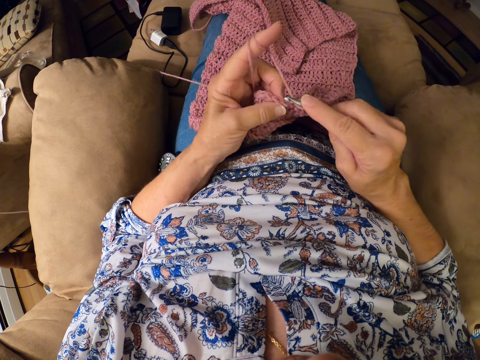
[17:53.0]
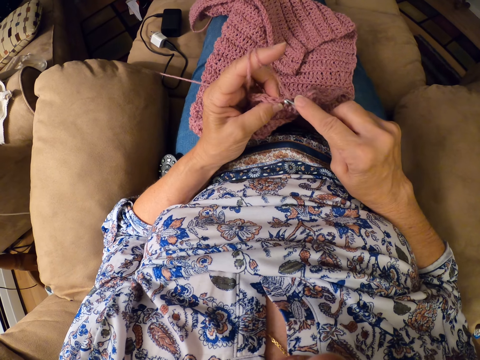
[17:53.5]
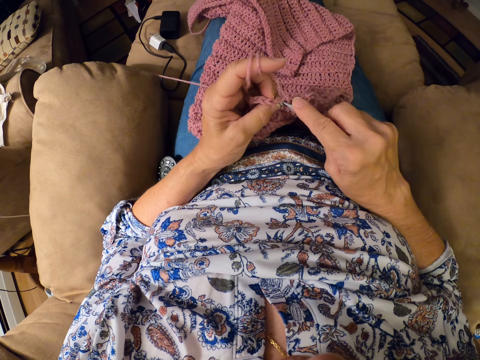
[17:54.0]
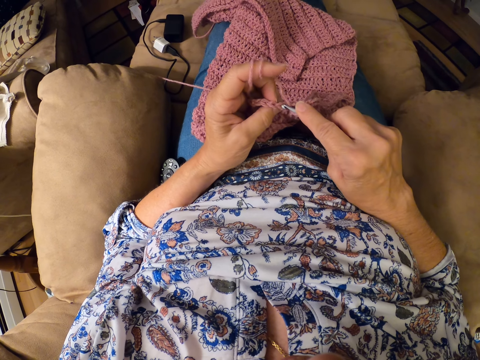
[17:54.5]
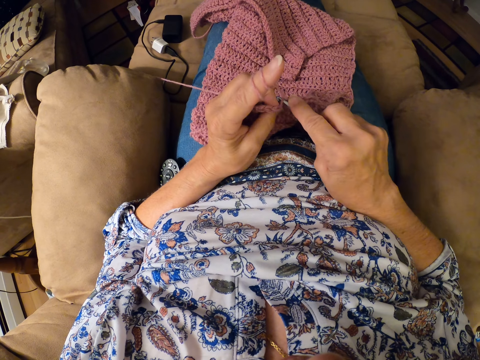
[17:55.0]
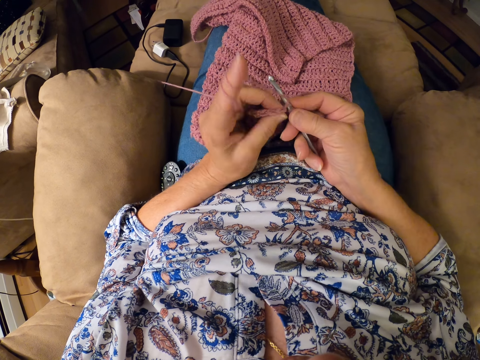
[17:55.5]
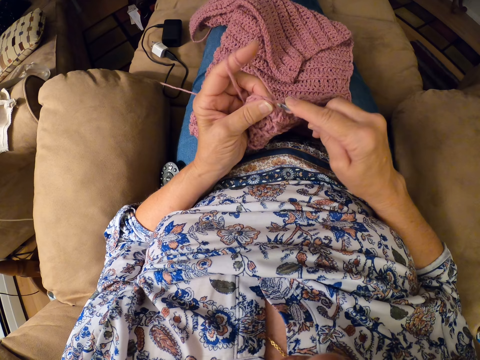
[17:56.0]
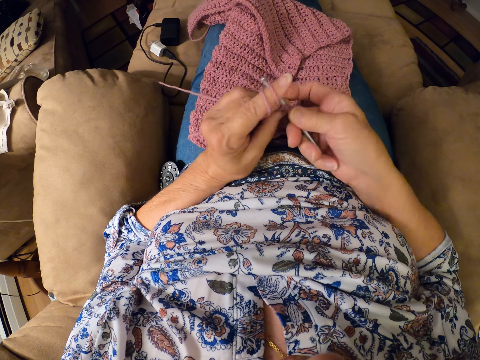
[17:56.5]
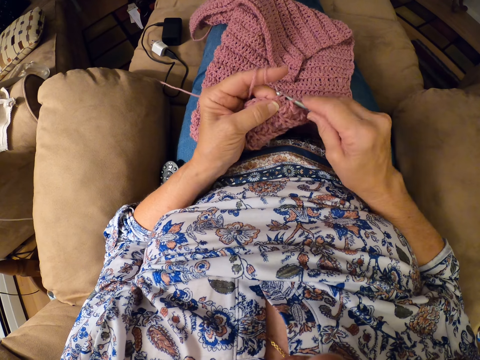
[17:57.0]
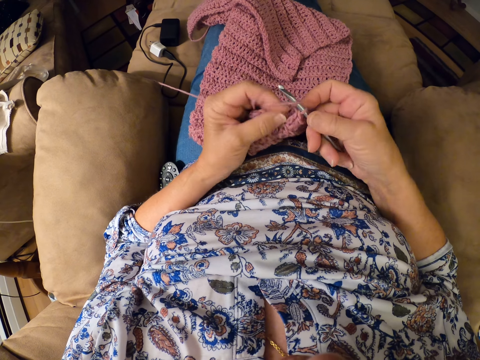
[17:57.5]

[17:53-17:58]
The camera wearer weaves the fabric.

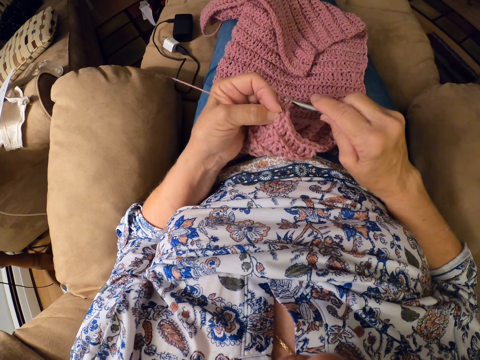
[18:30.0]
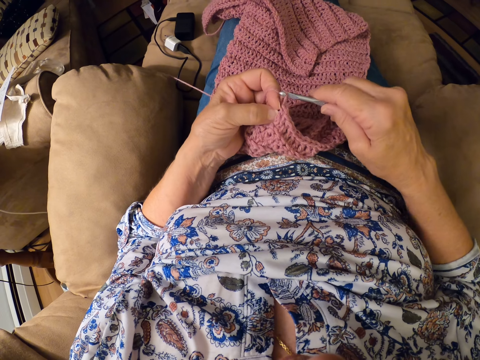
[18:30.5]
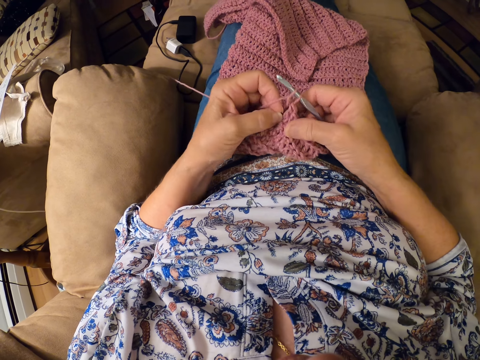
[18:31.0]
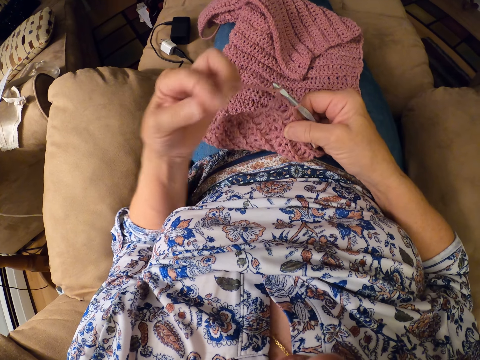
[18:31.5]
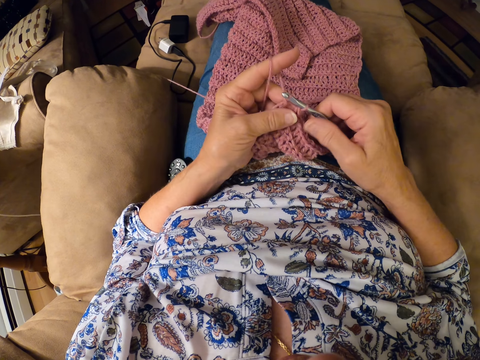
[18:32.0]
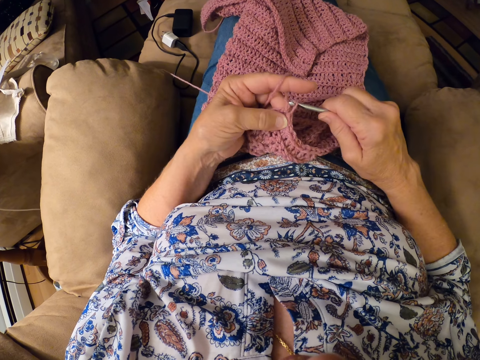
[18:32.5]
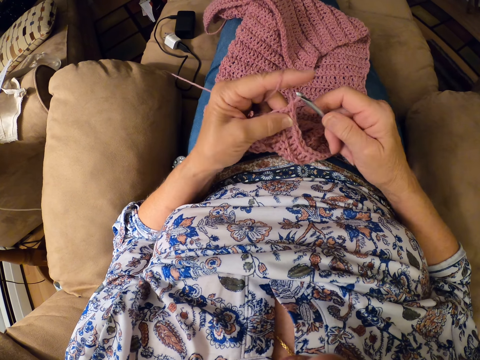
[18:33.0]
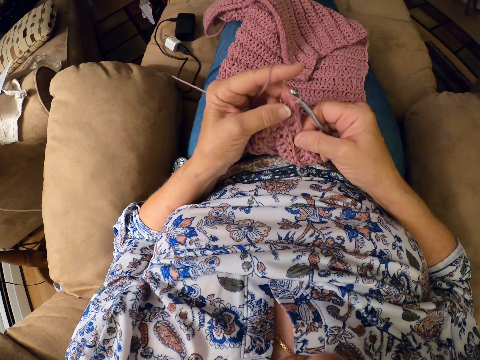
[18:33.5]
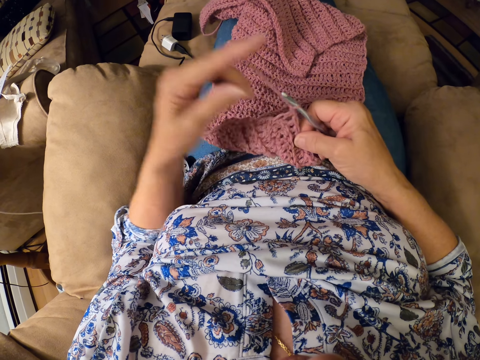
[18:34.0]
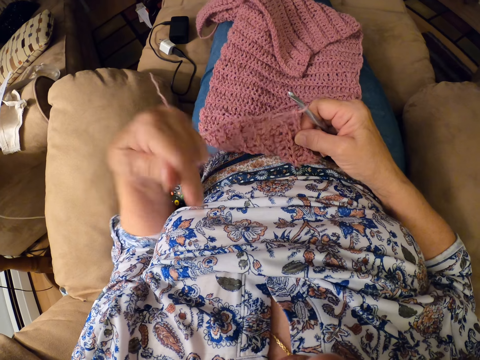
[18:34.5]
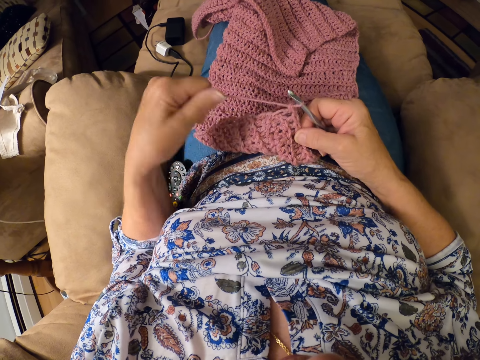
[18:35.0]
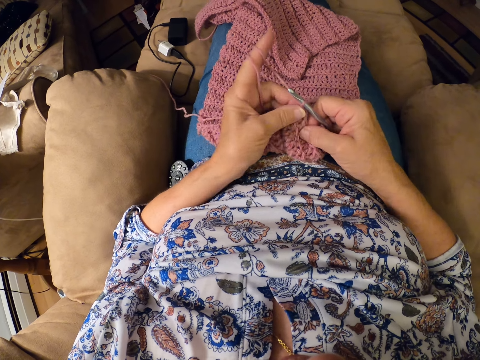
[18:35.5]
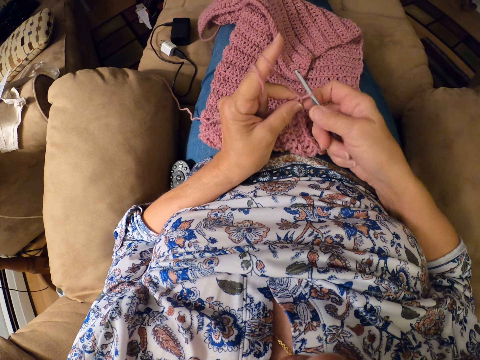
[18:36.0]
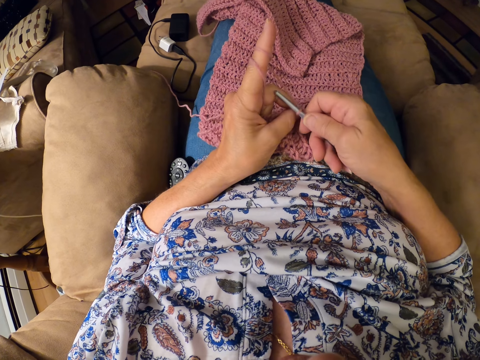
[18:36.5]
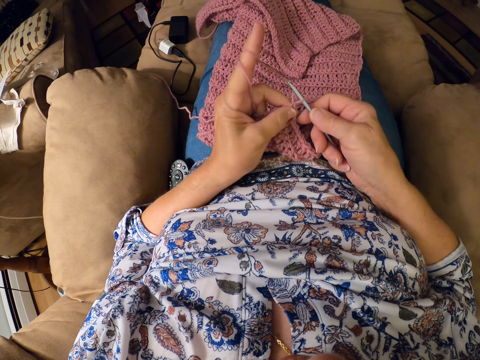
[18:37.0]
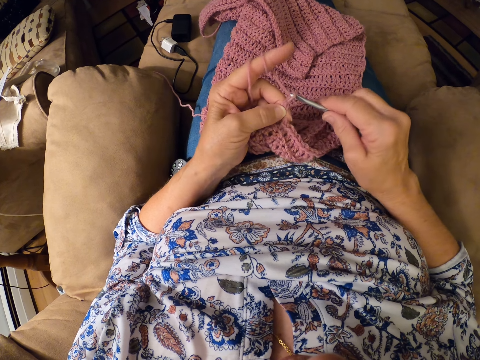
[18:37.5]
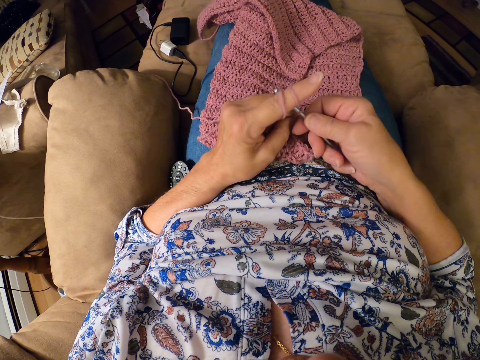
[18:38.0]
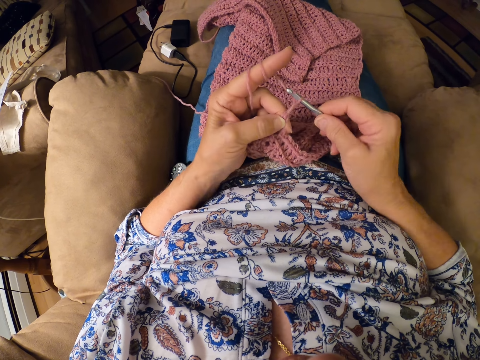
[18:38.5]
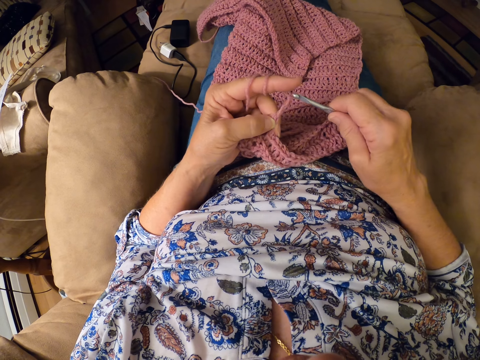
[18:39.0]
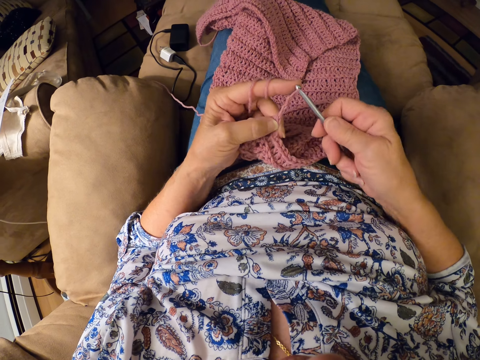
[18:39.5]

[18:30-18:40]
The camera wearer twirls thread around her left index finger. She crochets the yarn with the crochet hook in her right hand. She holds the yarn with her right hand. She adjusts the thread in her left hand. She crochets the yarn with the crochet hook in her right hand.

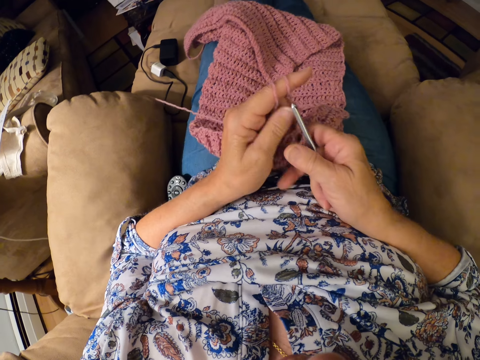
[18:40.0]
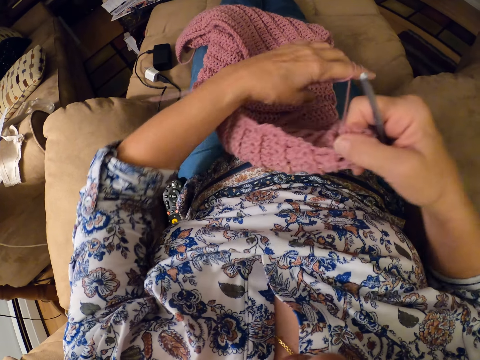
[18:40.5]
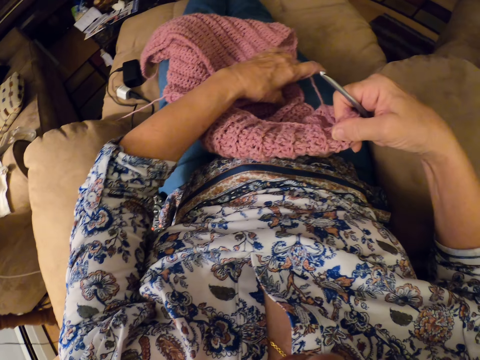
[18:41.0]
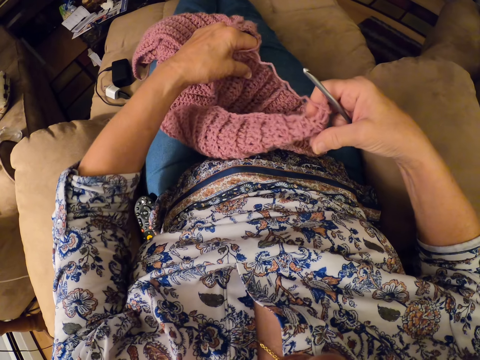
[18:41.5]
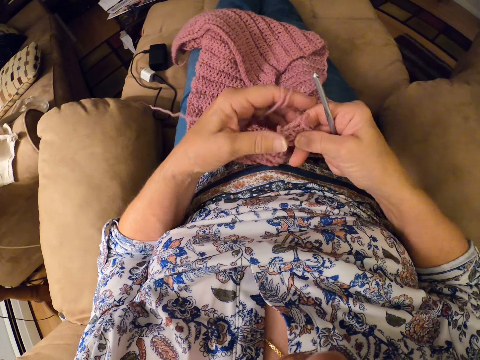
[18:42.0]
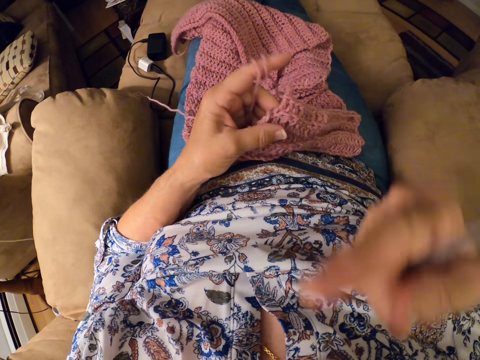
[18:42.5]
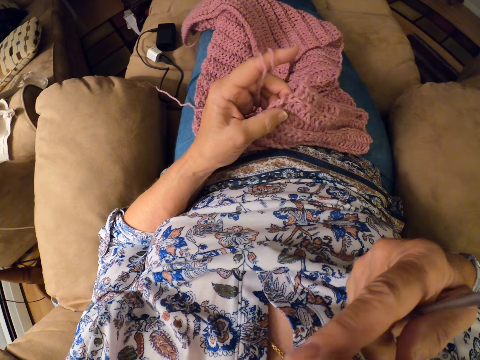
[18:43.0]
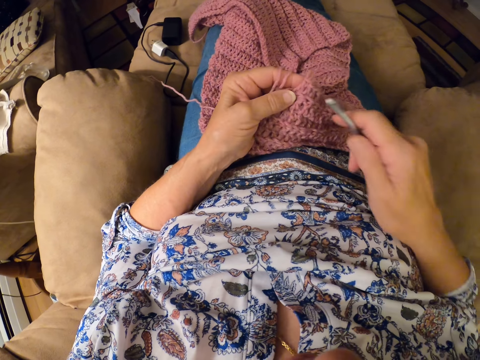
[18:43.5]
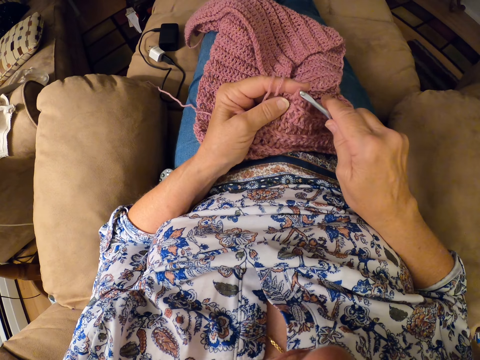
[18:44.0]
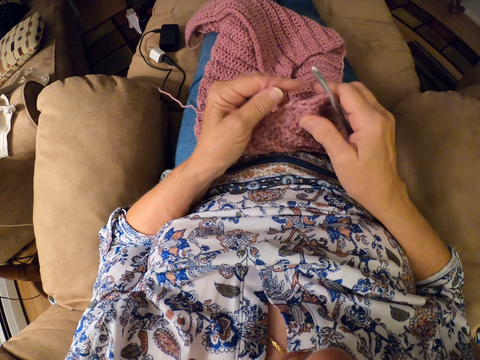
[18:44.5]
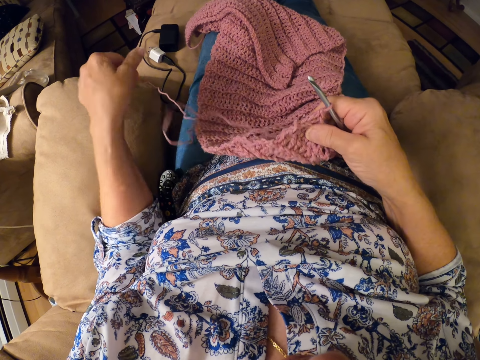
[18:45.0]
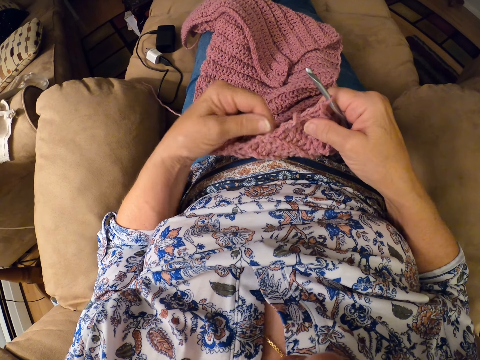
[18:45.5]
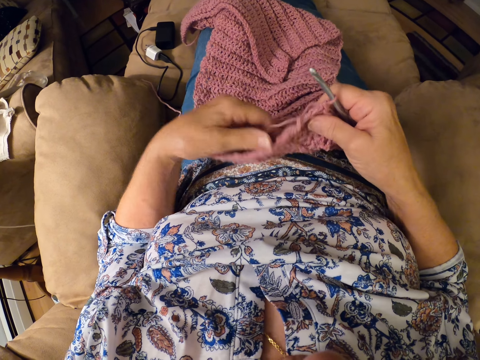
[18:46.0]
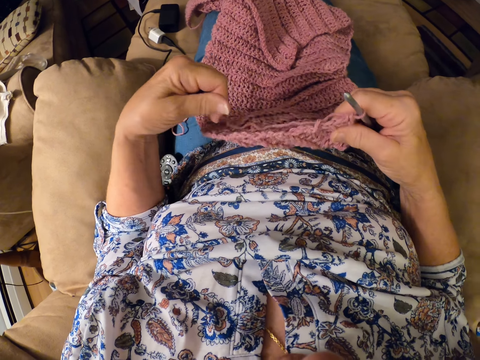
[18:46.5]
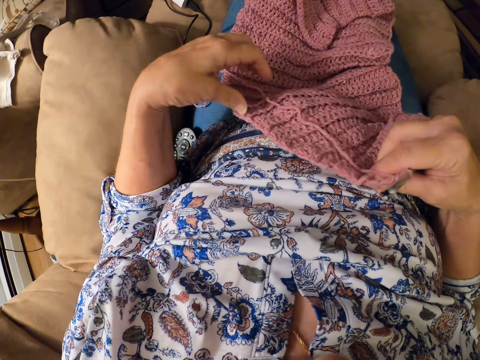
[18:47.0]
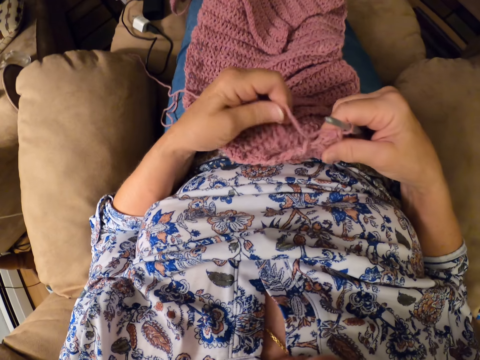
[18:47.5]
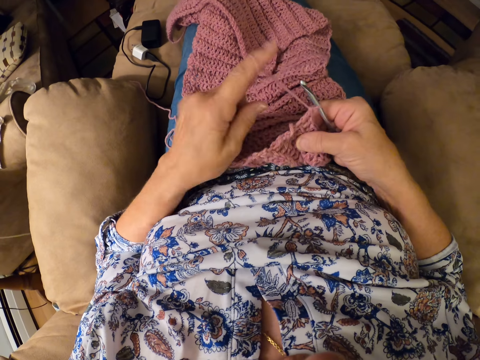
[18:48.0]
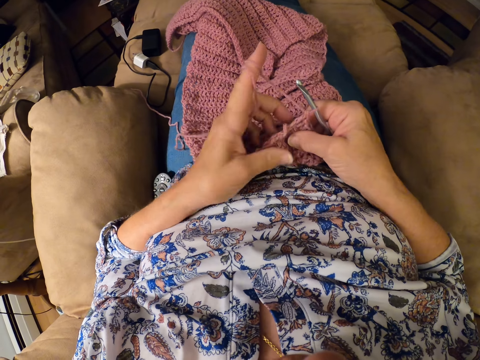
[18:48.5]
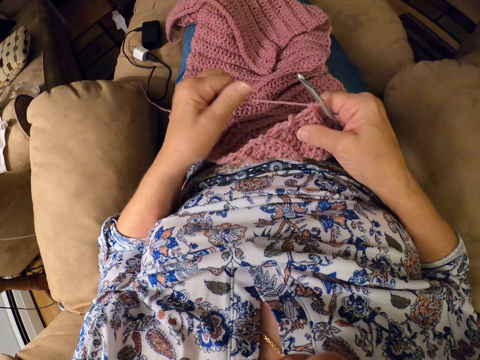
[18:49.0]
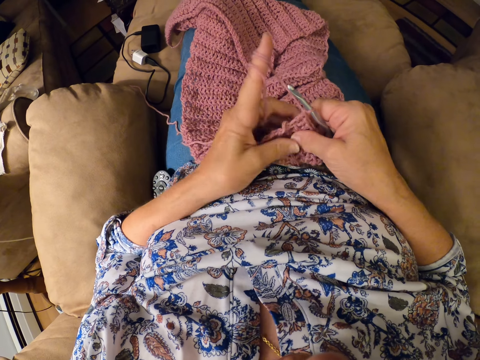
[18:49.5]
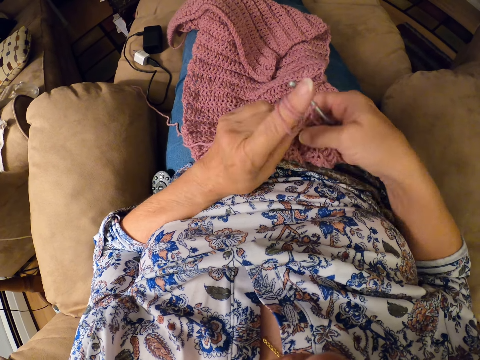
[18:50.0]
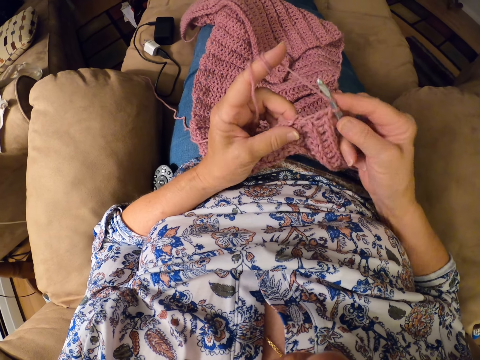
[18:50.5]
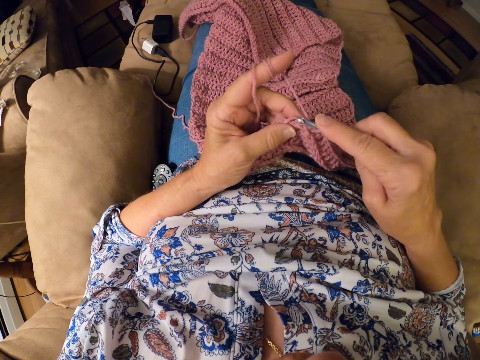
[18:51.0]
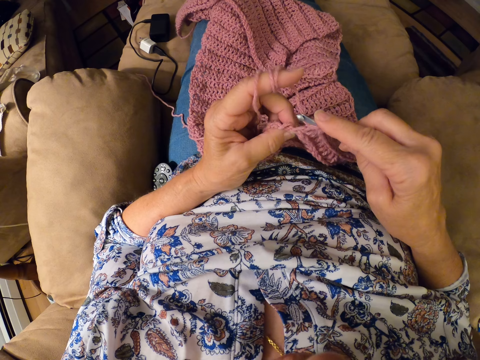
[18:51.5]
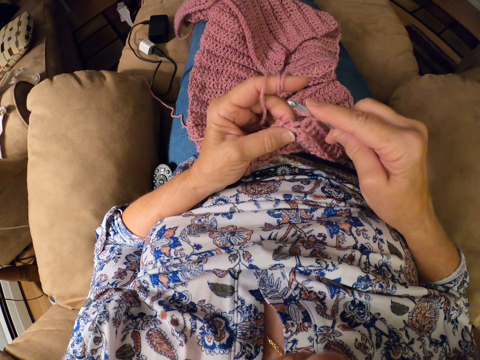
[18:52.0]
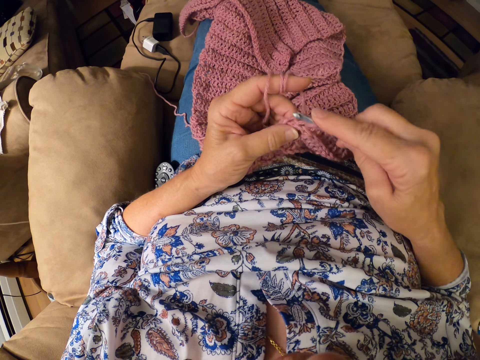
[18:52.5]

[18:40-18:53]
The camera wearer adjusts the position of the yarn on her lap with both hands. She touches the garment. She scratches her mouth with her right hand. She inserts the yarn in the crochet hook. She crochets the yarn with the crochet hook in her right hand. She holds the yarn with her right hand. She untwirls the thread from her left index finger. She straightens the thread with her left hand. She twirls the thread around her left index finger. She crochets the yarn with the crochet hook in her right hand.
